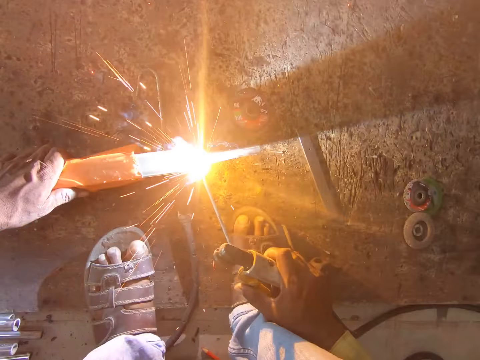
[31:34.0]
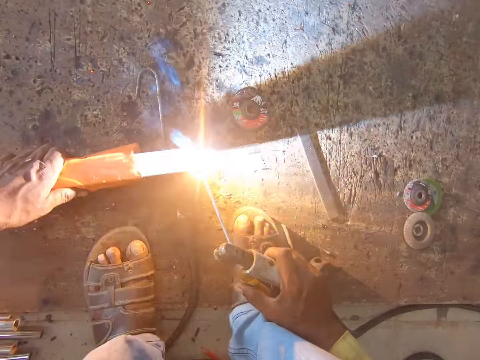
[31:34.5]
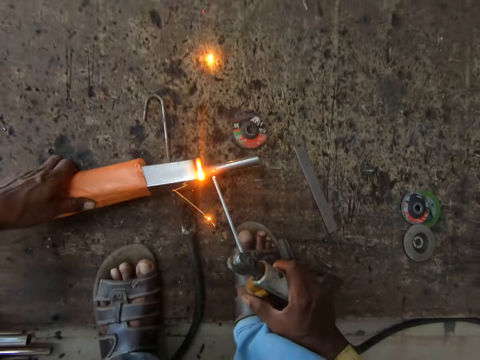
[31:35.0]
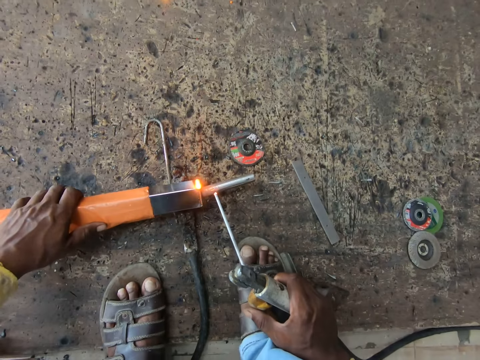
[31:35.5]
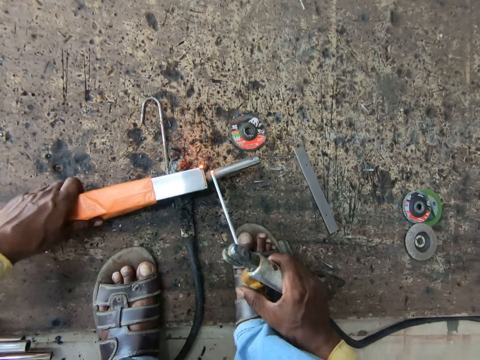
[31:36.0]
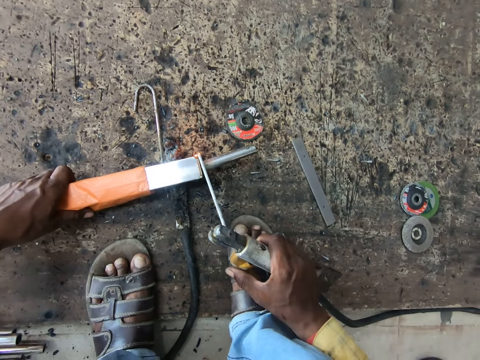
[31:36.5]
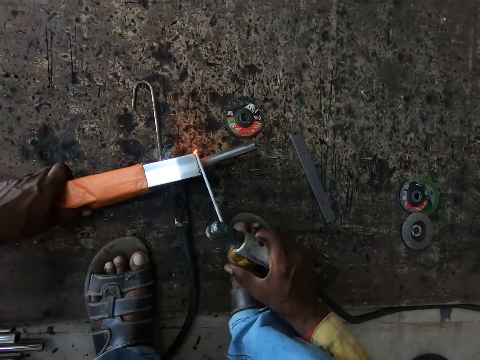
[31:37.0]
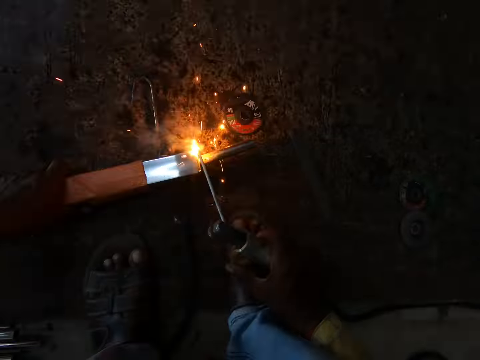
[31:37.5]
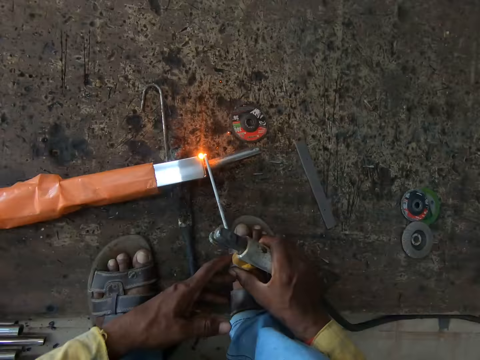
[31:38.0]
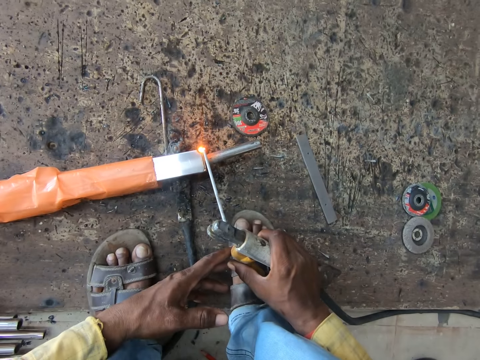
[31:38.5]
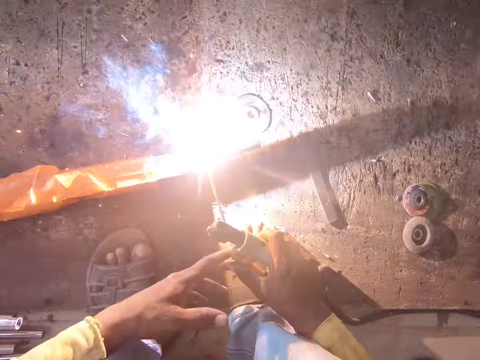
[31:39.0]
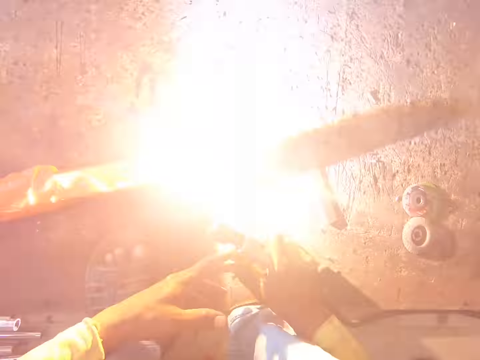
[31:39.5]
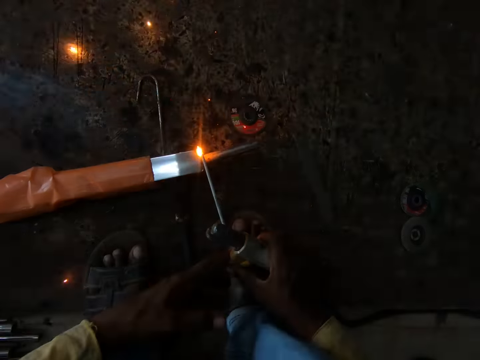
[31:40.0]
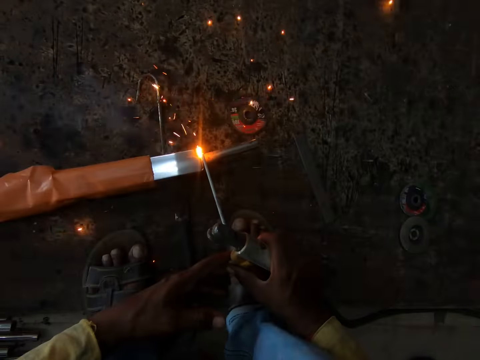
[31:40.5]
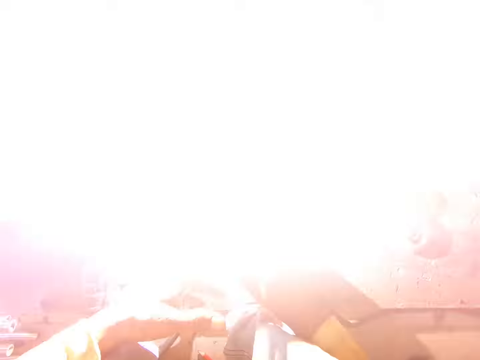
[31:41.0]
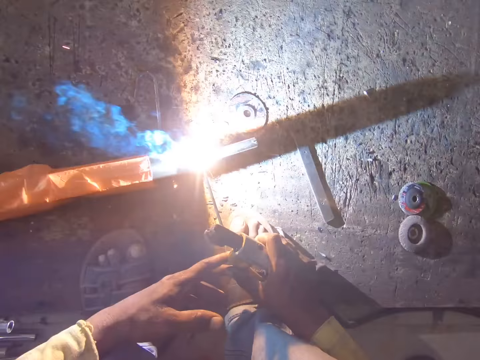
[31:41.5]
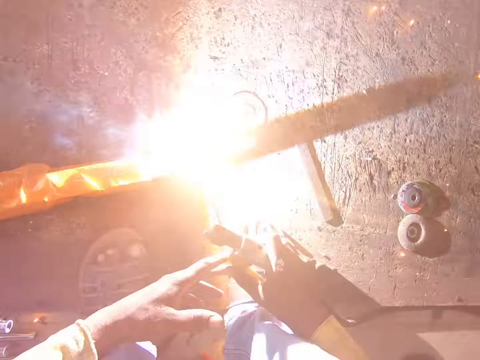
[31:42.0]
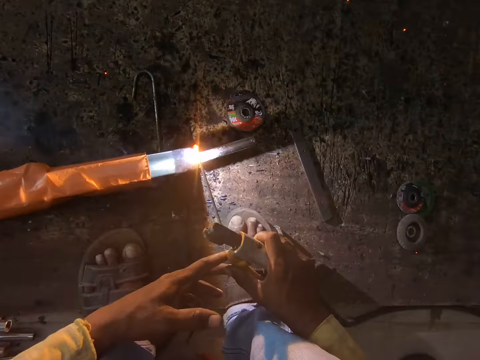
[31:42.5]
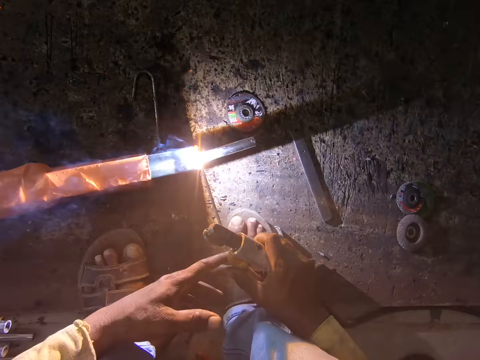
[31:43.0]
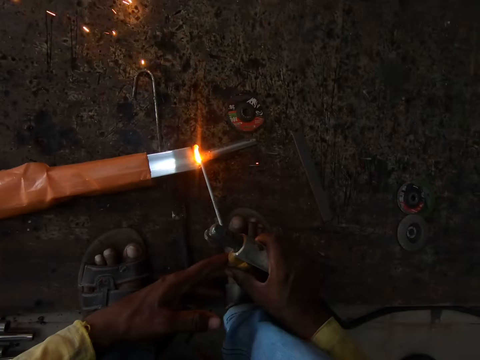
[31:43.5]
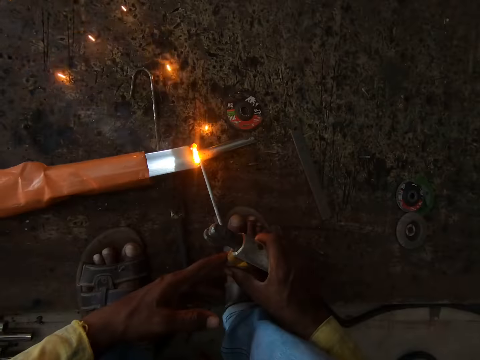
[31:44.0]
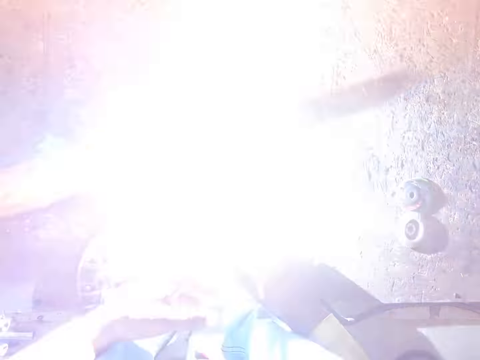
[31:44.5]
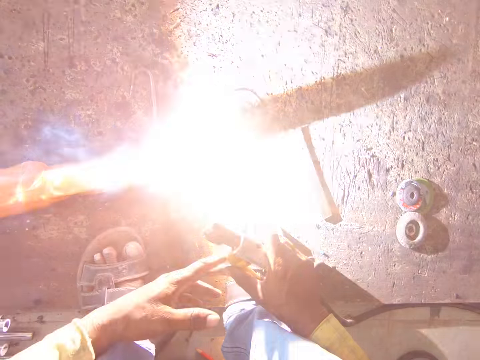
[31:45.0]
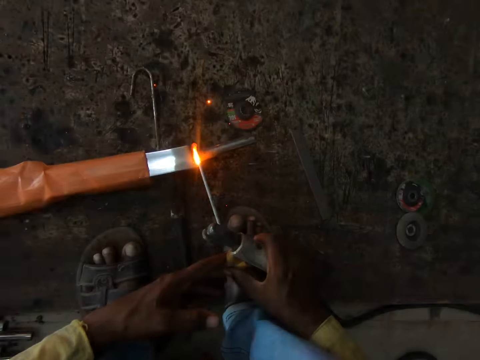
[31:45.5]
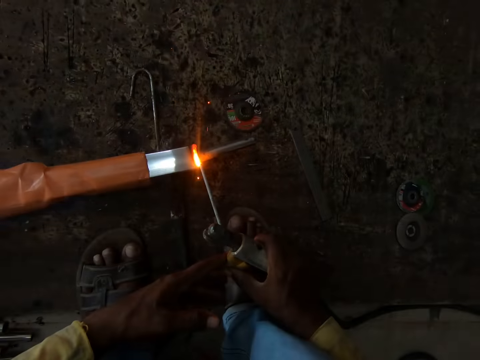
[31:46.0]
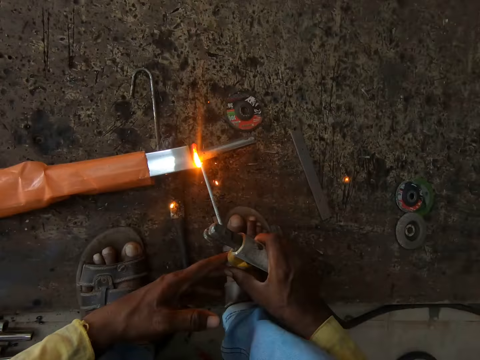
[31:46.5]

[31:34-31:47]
The camera wearer rotates the metal rod with the left hand. They weld. They weld again. They hold the welding tool with both hands. They weld the metal rod with the welding machine in both hands.

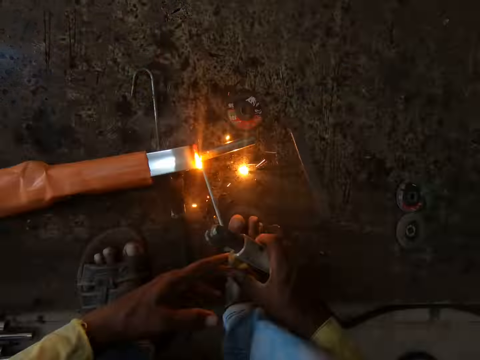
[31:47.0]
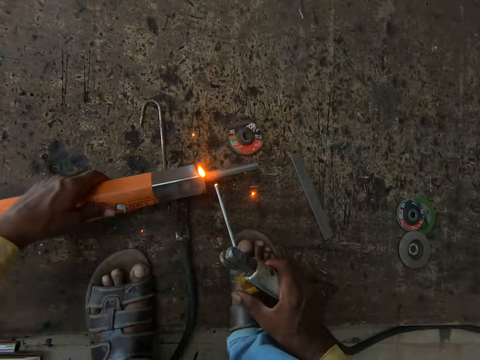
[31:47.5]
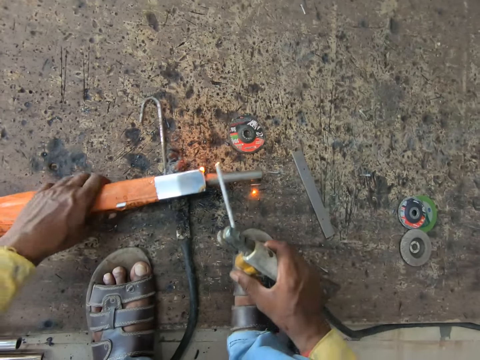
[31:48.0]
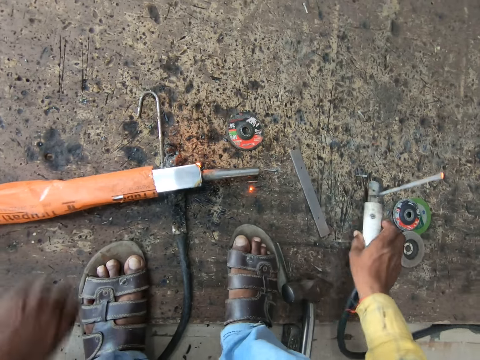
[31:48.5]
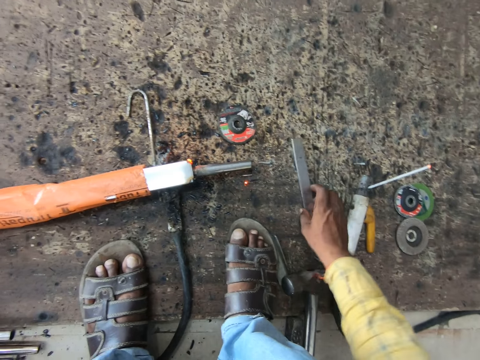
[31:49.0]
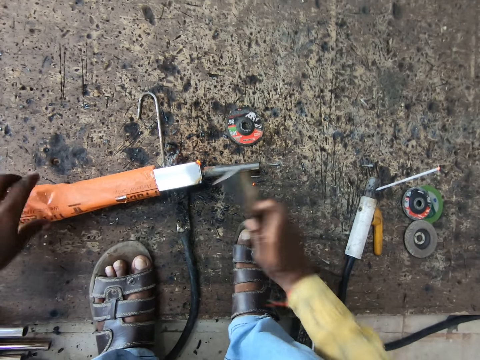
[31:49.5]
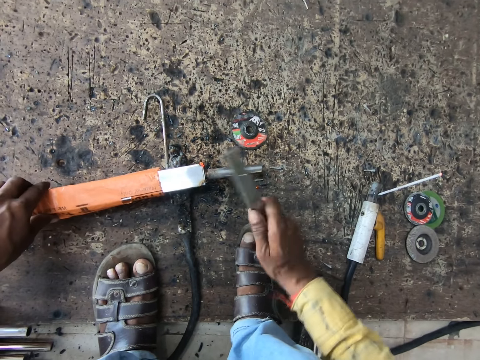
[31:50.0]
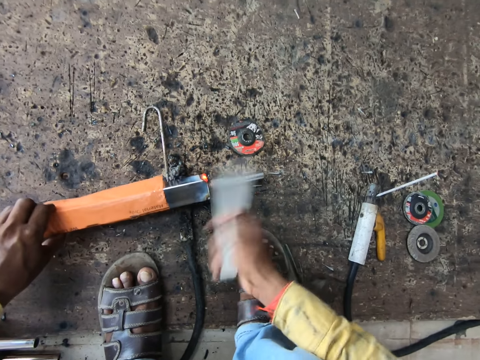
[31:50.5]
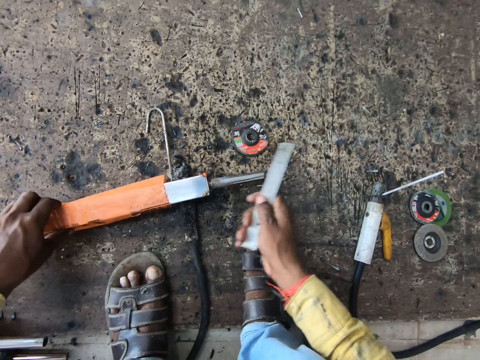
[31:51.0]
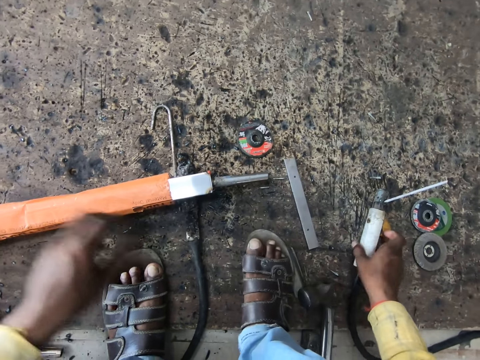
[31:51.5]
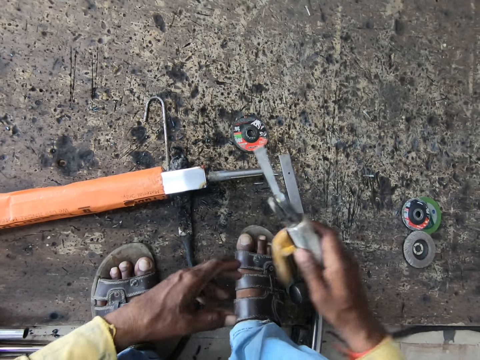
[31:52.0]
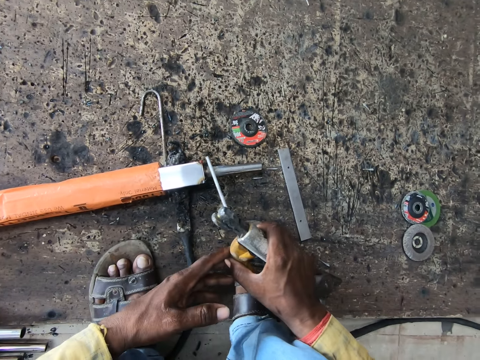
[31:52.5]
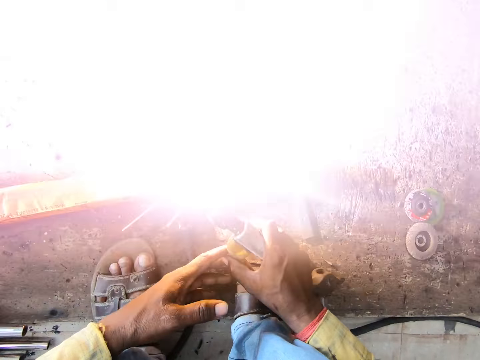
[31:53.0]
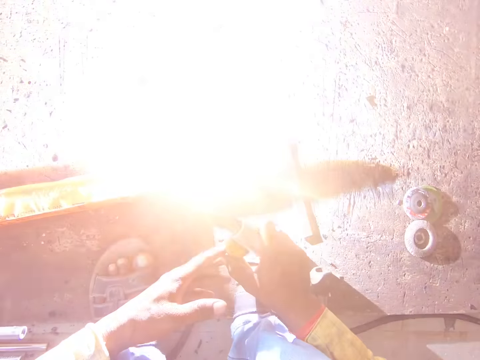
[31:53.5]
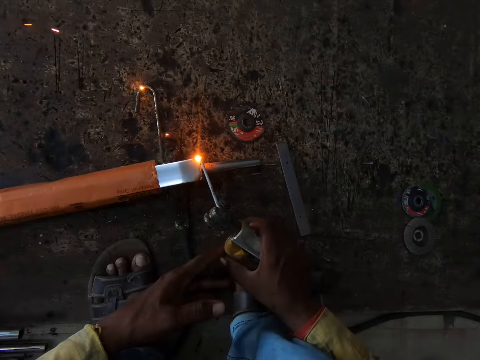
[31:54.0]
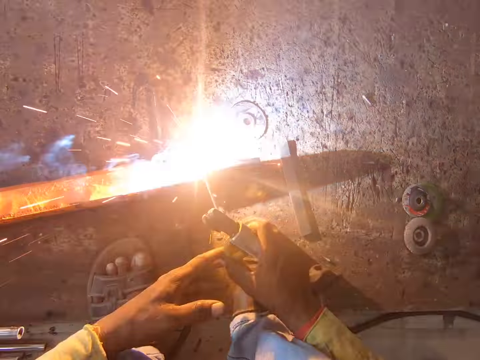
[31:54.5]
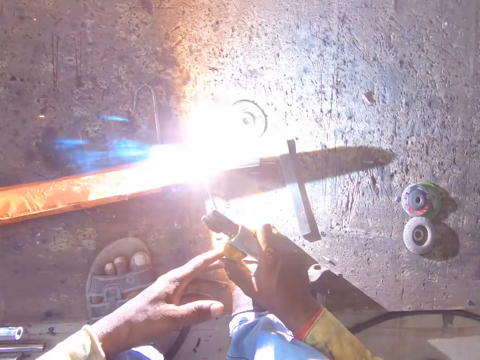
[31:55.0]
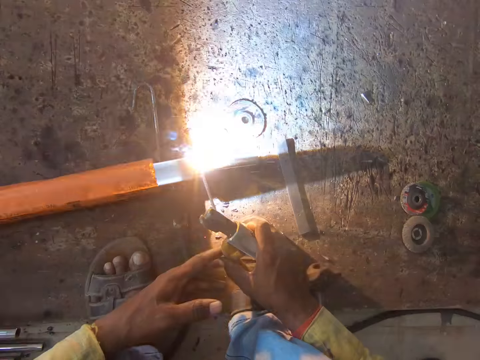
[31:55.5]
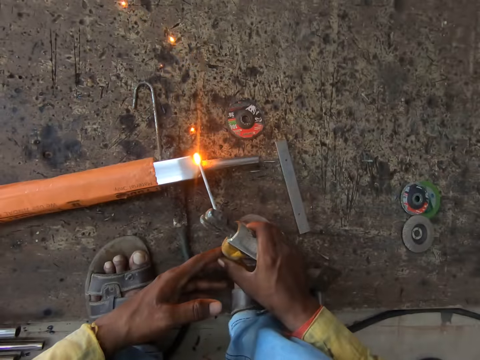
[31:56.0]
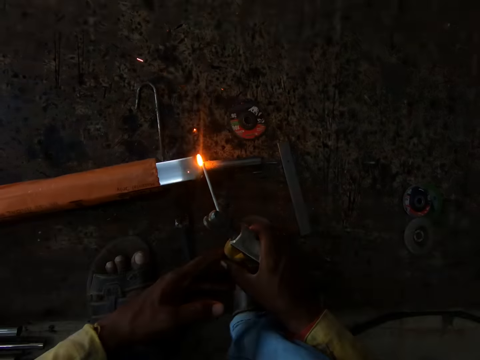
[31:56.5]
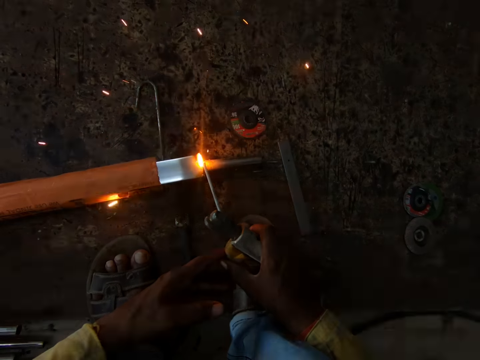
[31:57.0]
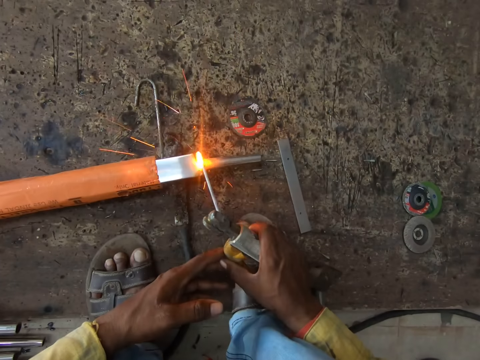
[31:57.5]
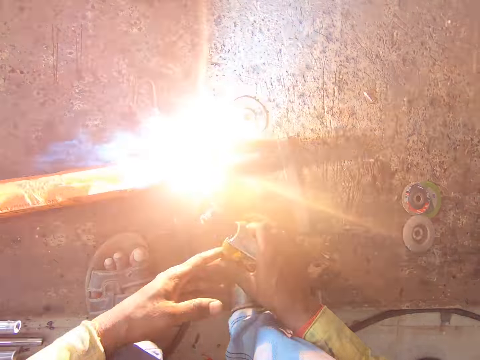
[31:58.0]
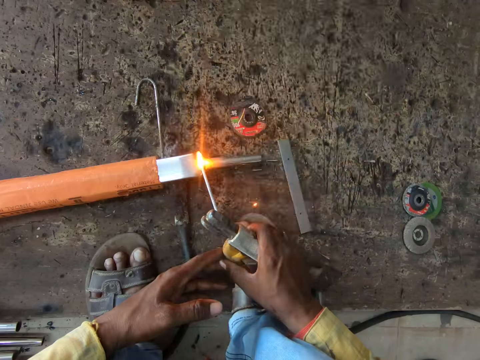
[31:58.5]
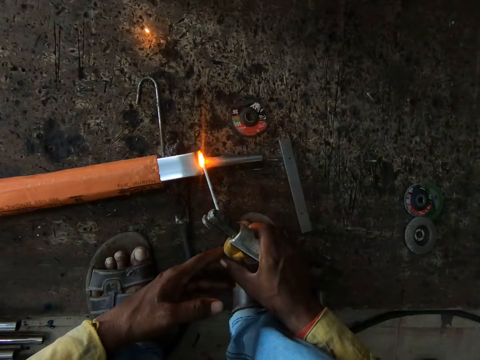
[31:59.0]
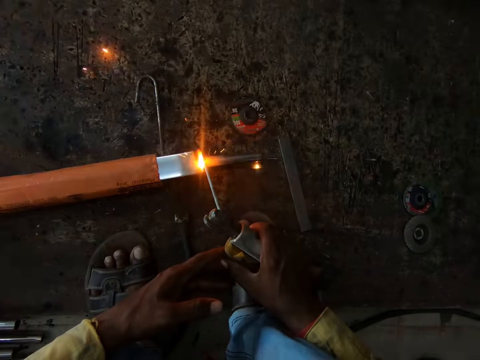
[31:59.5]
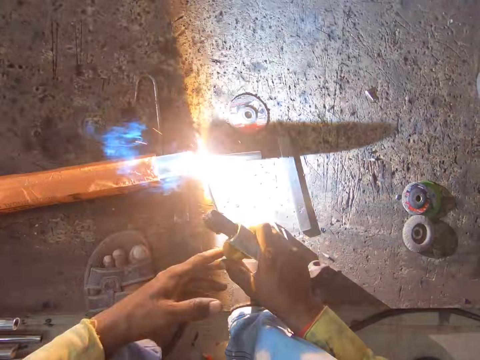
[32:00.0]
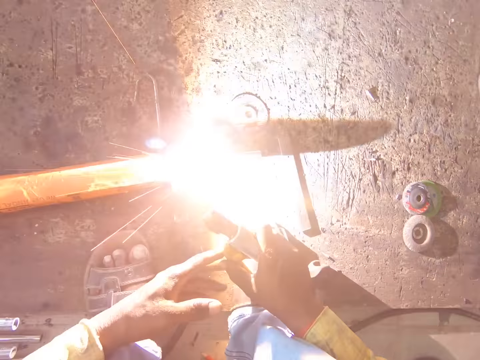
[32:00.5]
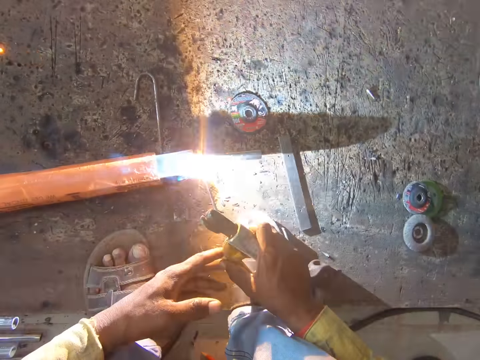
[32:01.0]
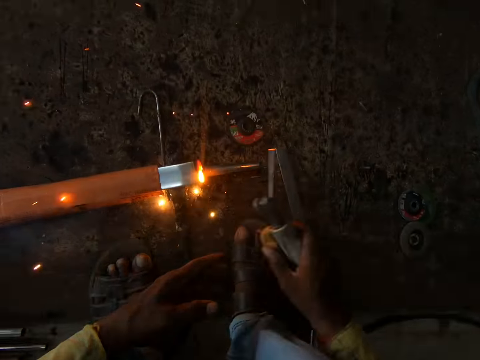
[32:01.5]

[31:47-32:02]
The camera wearer turns the metal rod. They put the welding machine on the ground. They pick up a piece of metal and hit the metal rod with the piece of metal. They drop the piece of metal on the floor. They pick up the welding machine and weld the metal rod.
